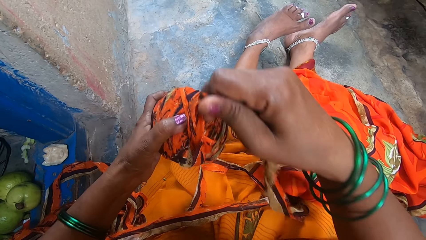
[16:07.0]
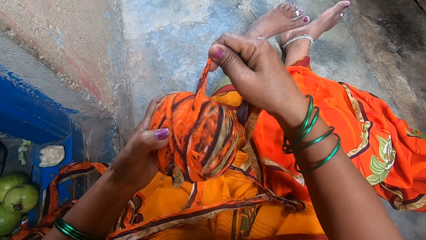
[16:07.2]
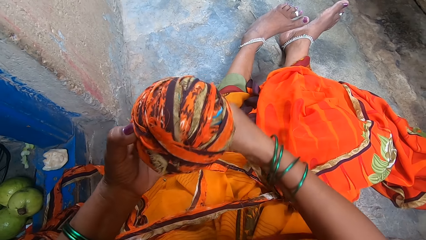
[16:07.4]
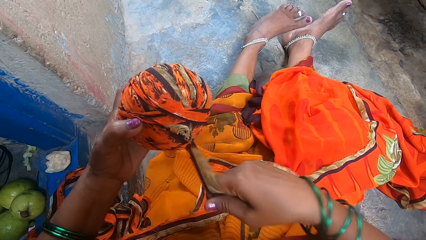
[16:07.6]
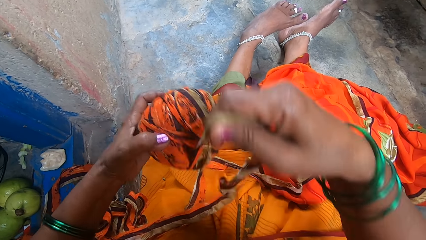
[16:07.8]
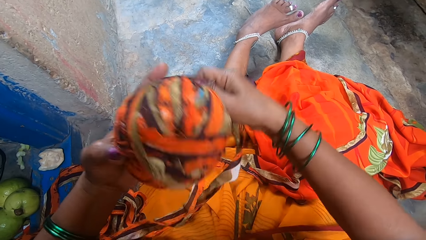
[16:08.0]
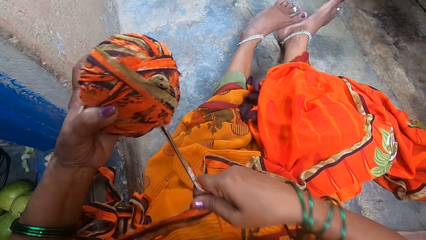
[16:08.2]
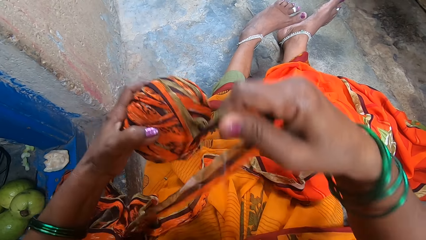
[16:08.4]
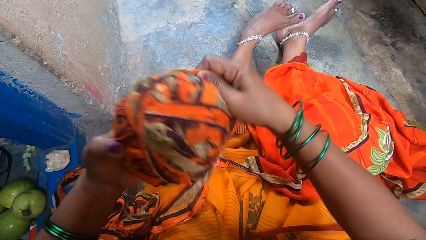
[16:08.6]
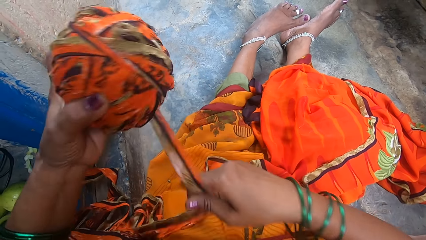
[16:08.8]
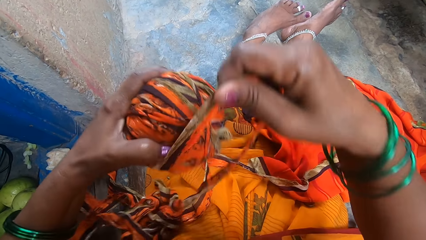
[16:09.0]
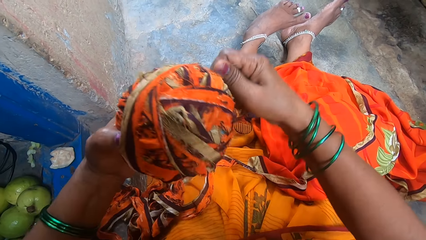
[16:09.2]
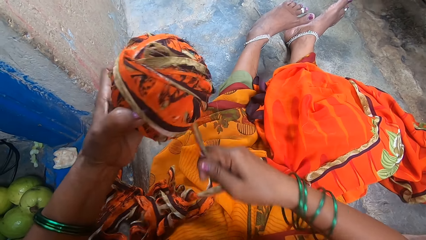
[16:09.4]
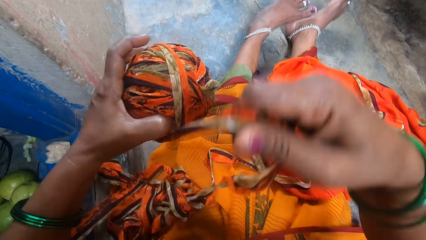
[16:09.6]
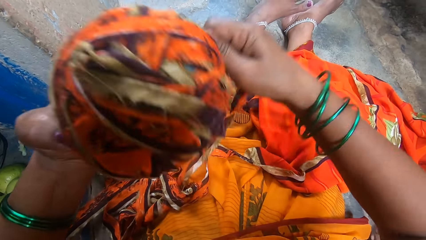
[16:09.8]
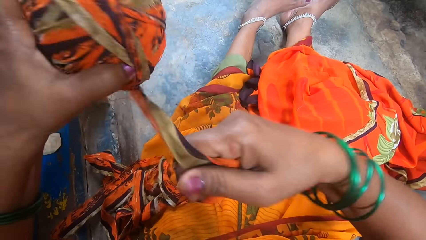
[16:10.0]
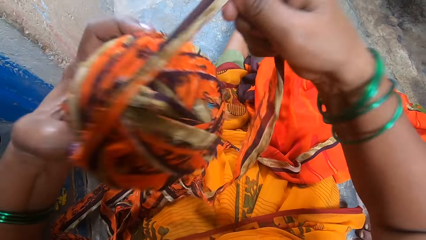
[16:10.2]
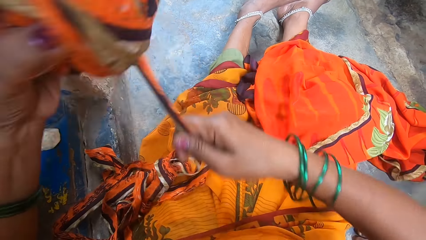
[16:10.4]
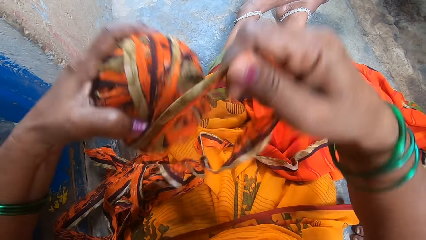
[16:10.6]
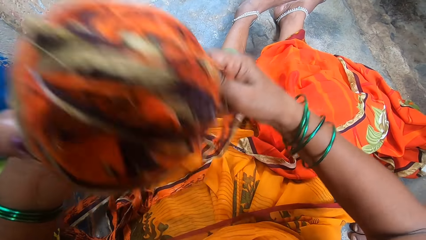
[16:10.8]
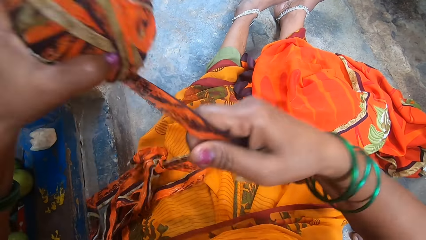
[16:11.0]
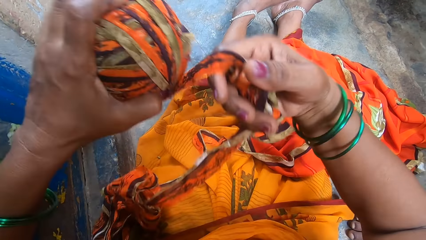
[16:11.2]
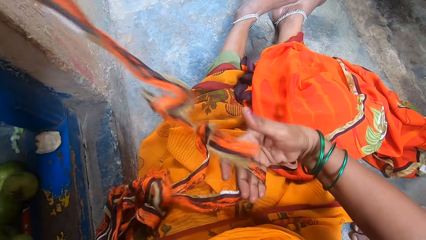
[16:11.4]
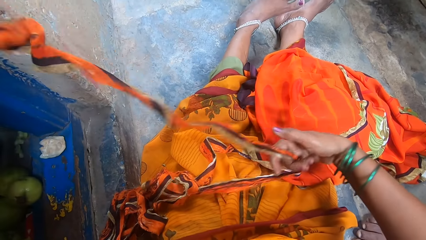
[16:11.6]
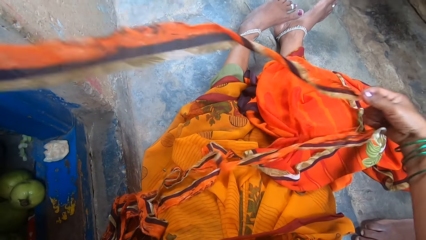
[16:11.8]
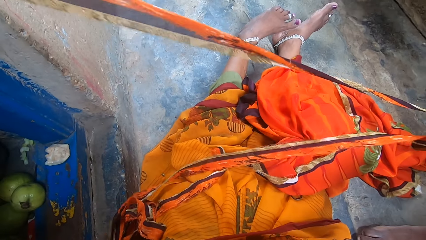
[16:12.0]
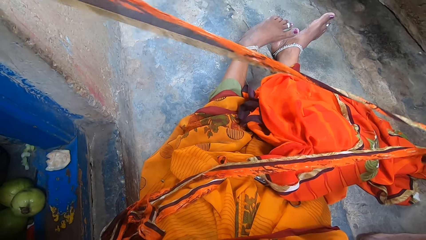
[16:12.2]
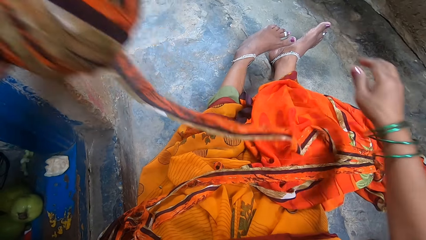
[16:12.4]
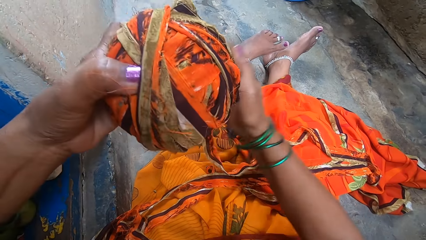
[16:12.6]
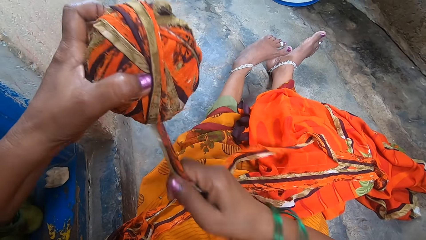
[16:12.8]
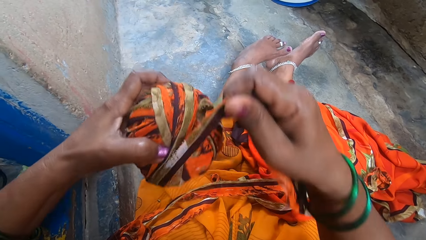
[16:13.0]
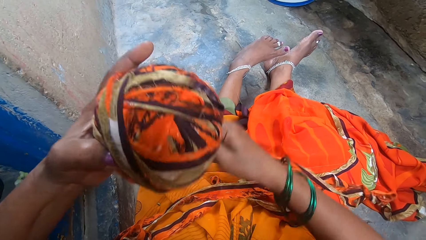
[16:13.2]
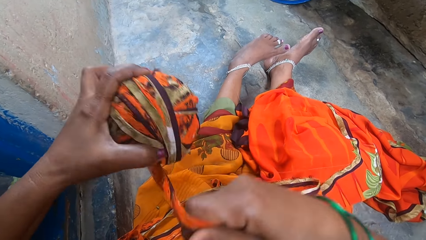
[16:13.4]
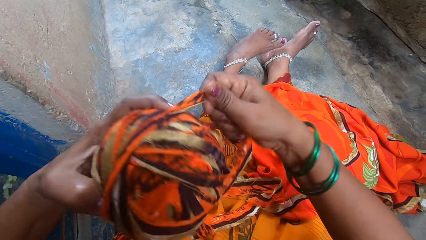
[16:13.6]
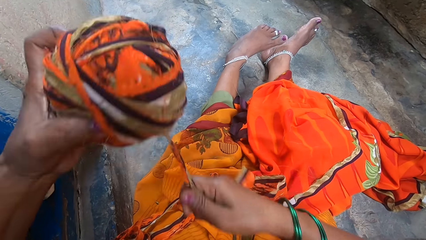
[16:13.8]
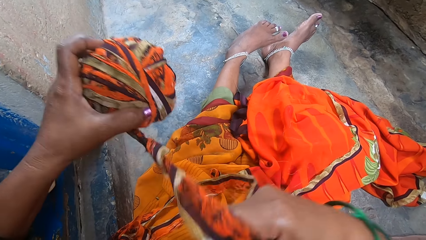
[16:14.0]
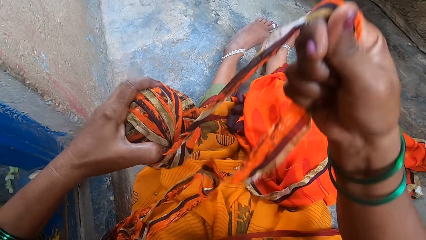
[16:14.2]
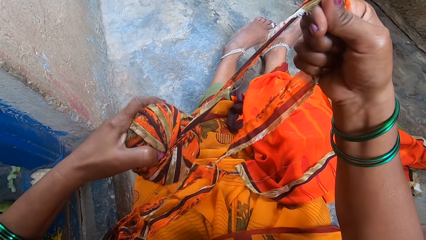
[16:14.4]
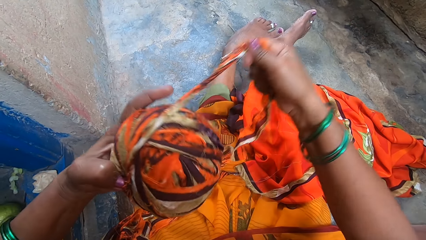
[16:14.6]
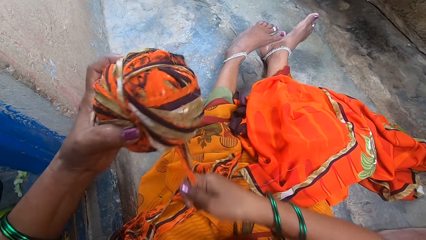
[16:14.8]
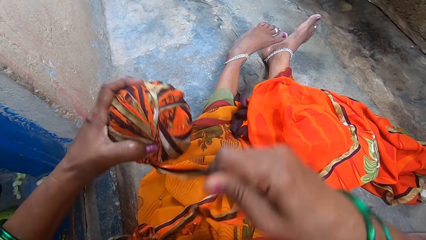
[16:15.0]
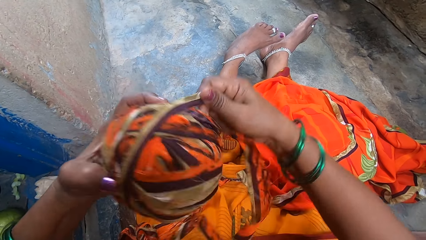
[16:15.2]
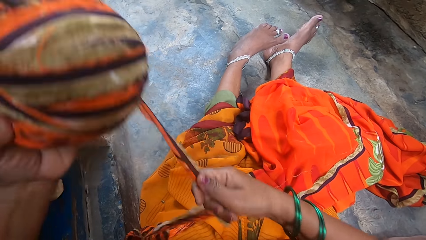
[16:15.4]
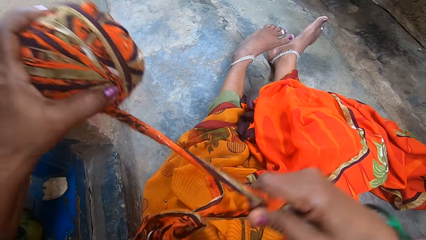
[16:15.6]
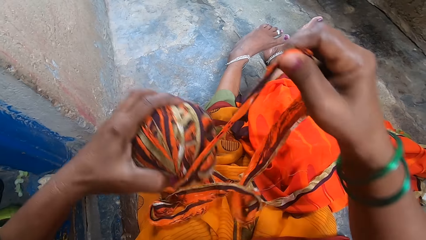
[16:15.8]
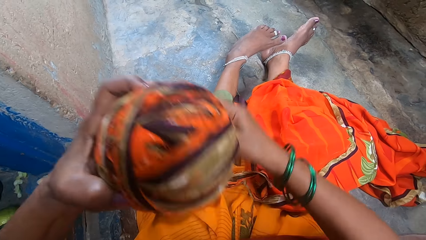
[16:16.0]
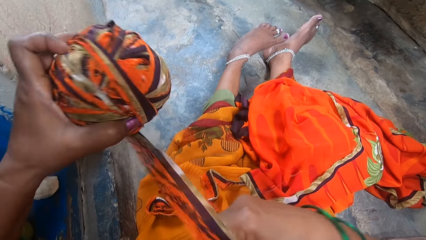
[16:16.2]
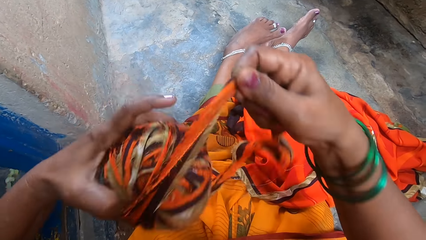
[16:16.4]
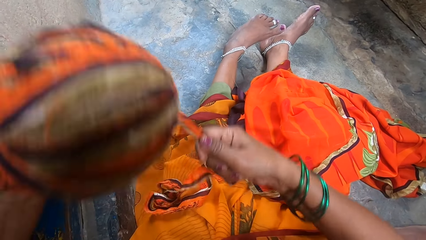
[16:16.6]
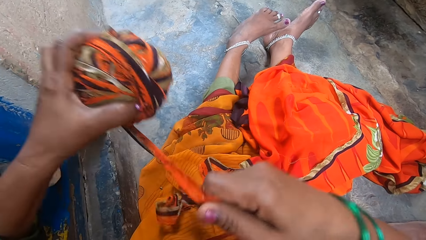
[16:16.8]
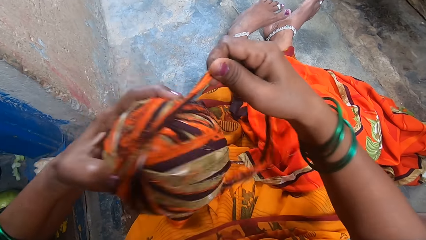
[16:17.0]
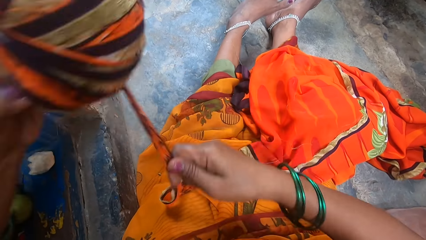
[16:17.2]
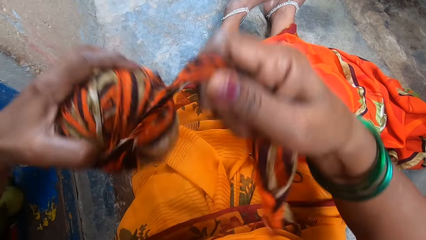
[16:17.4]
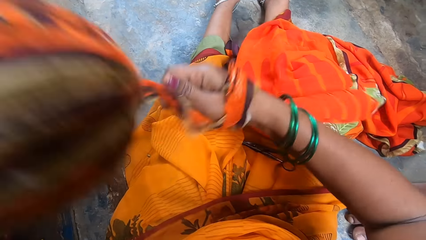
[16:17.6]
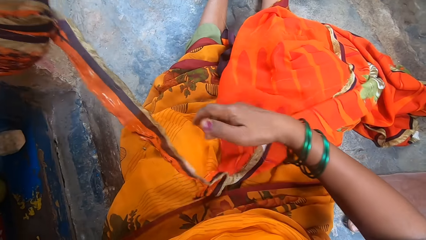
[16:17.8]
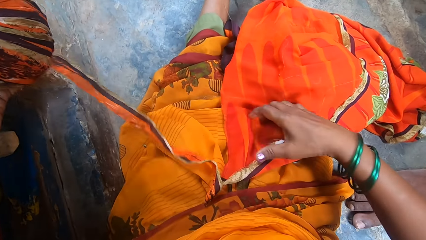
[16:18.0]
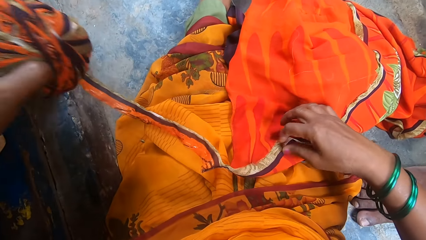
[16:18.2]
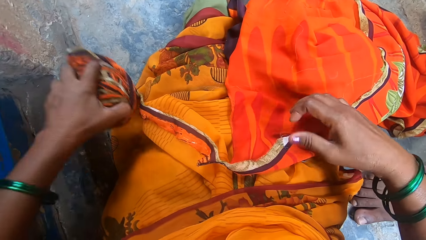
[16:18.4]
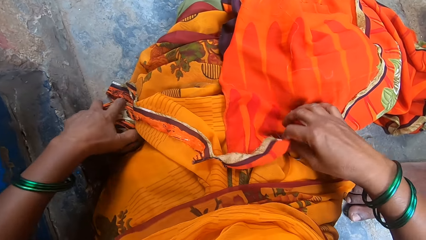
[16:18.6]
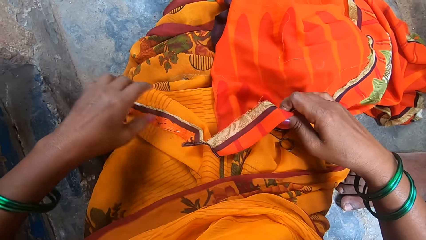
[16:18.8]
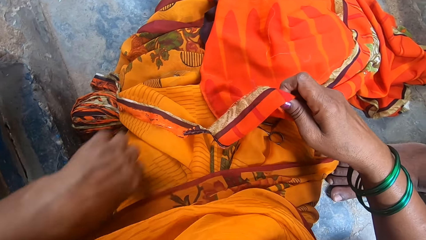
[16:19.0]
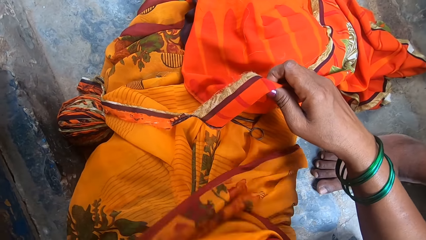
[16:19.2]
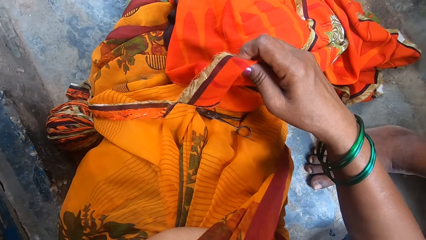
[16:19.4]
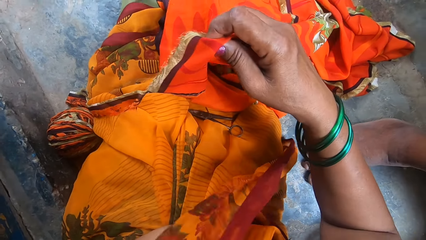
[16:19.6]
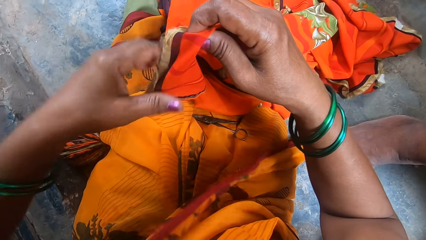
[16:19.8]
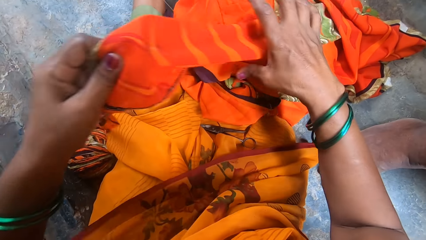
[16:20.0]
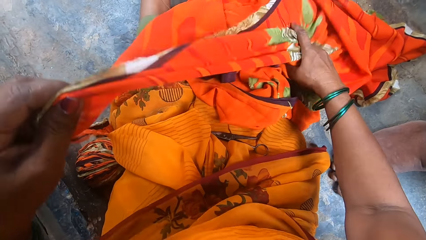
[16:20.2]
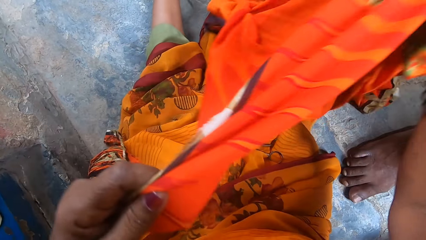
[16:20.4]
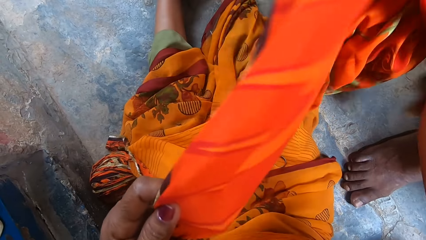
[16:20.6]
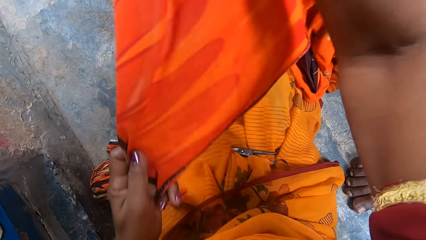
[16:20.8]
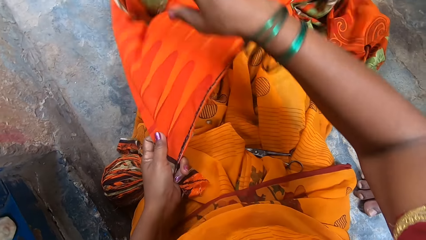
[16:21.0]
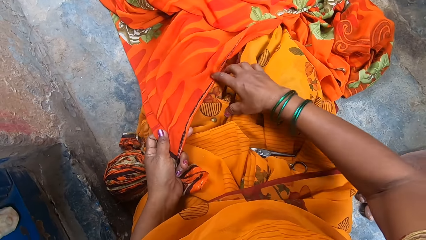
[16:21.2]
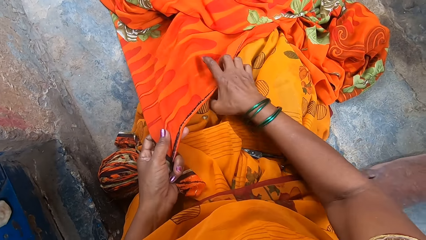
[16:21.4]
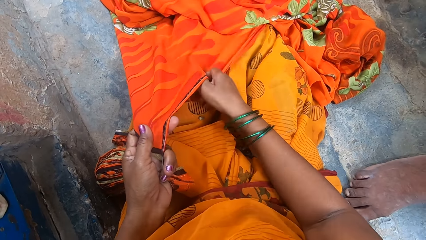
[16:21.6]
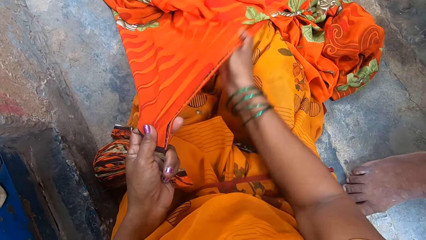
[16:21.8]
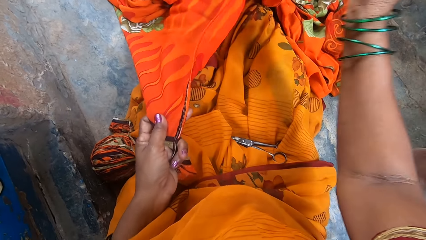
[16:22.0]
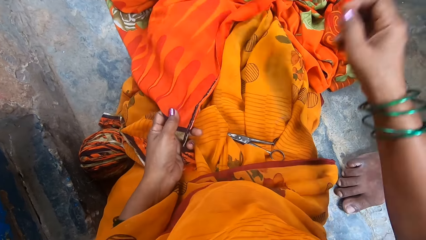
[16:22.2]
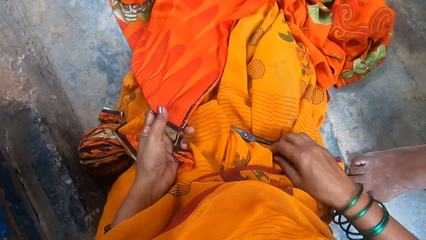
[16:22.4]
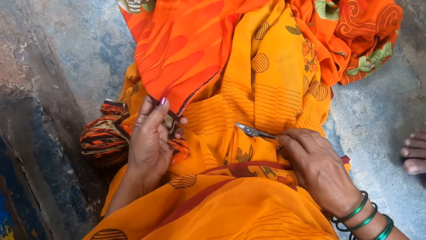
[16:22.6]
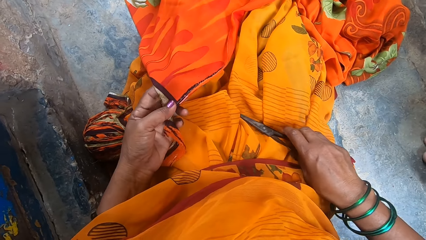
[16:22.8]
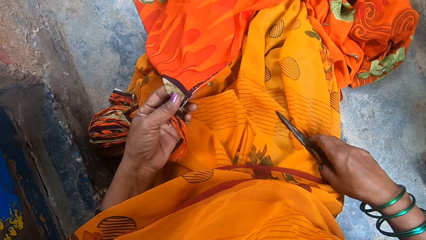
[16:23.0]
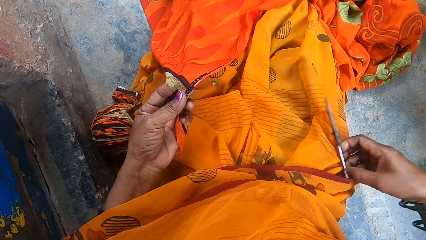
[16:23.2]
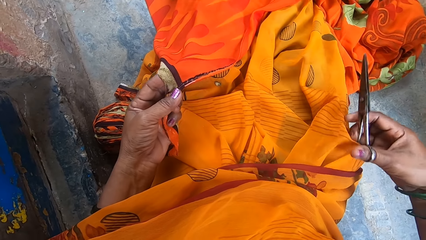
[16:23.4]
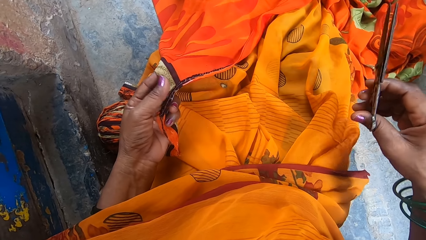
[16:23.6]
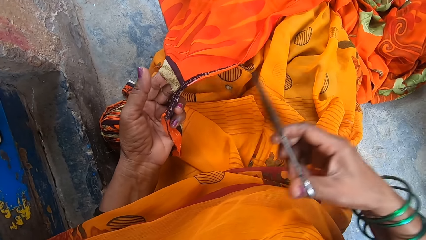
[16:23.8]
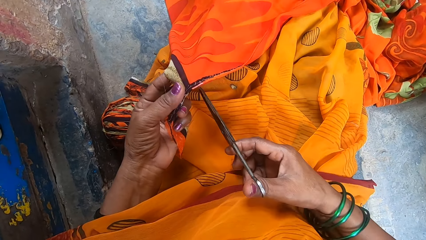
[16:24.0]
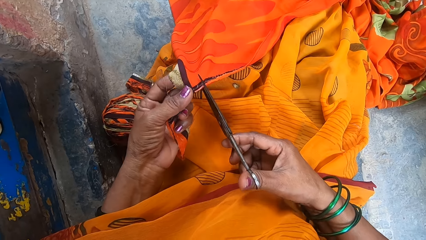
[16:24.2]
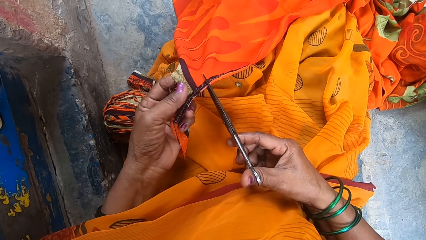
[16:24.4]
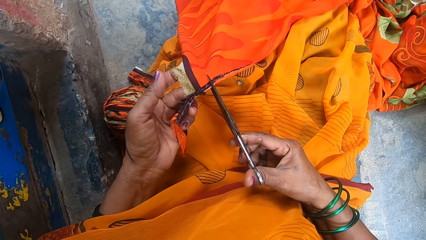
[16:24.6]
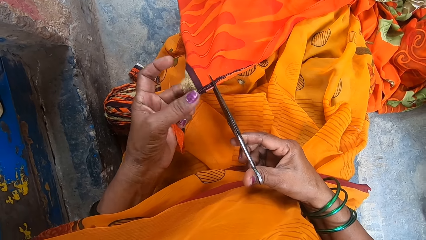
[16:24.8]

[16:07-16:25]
The camera wearer puts the yarn on the floor. They look at the cloth and pick the cloth. They pick scissors.
